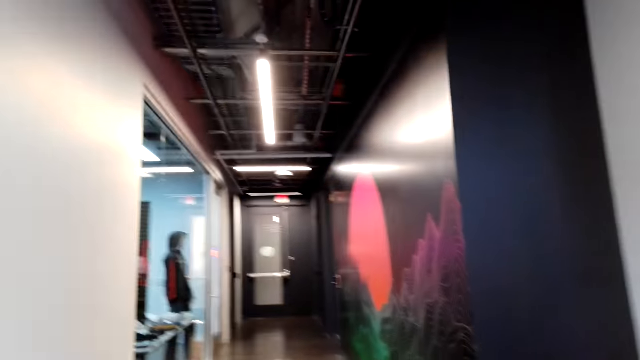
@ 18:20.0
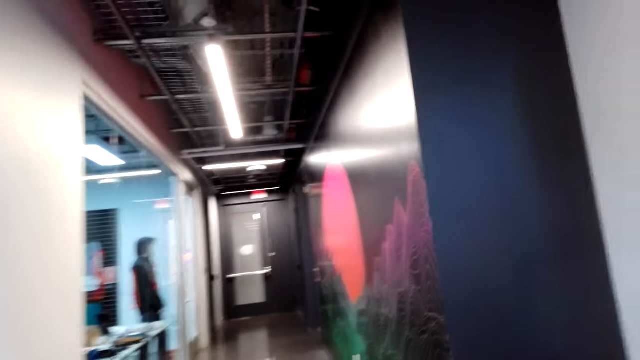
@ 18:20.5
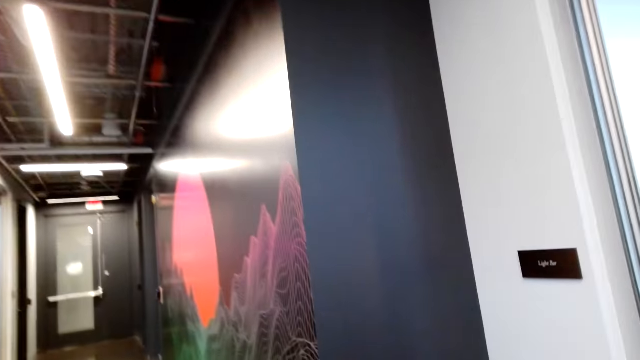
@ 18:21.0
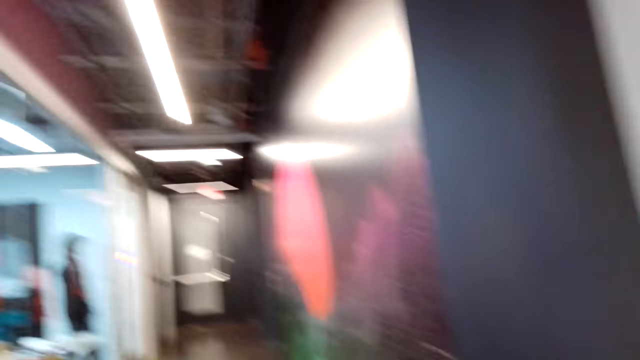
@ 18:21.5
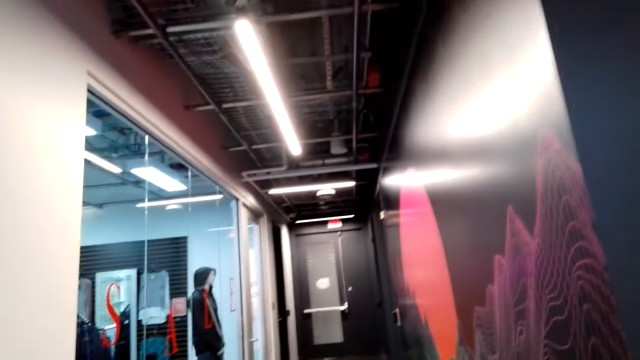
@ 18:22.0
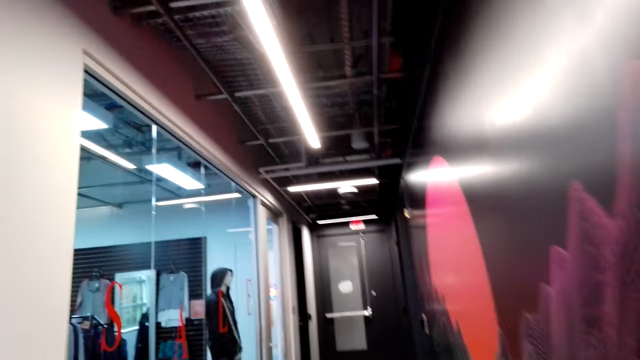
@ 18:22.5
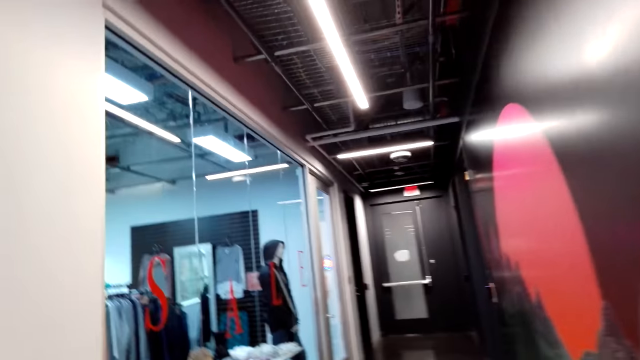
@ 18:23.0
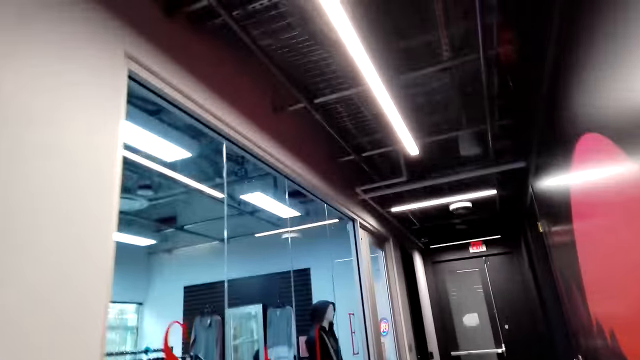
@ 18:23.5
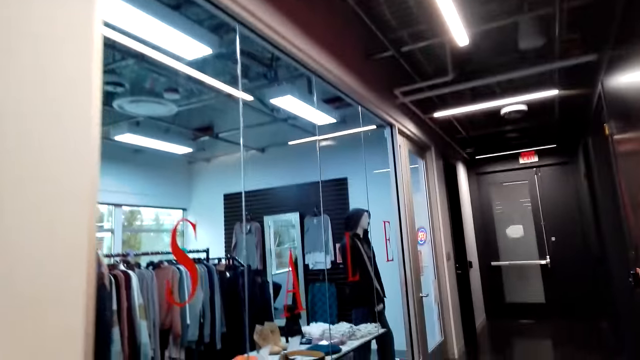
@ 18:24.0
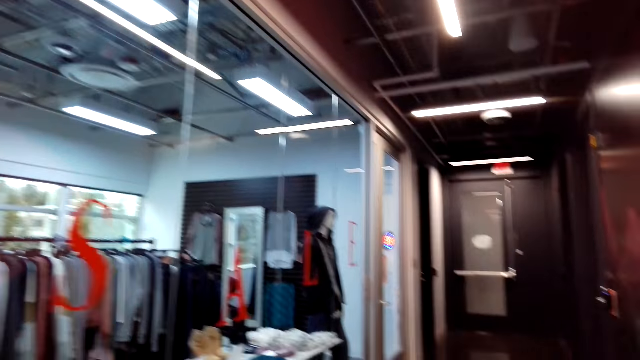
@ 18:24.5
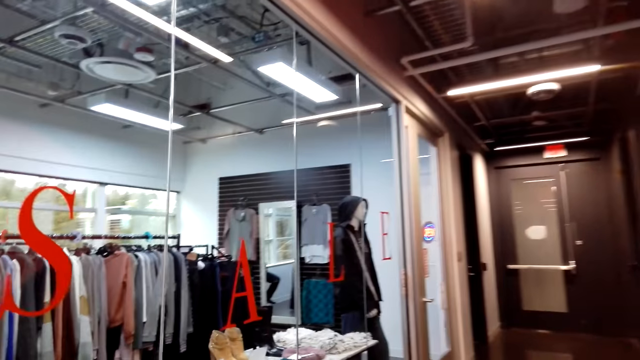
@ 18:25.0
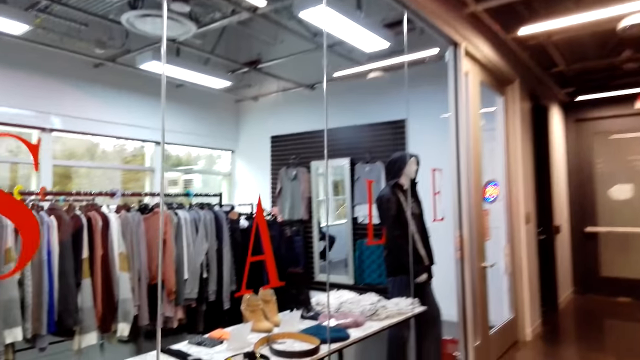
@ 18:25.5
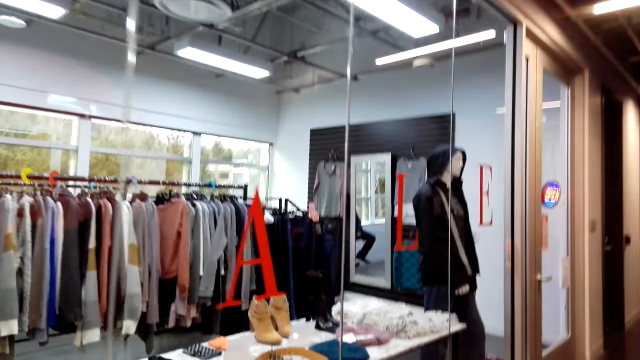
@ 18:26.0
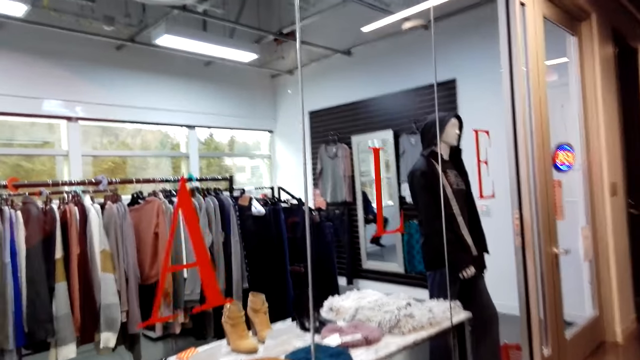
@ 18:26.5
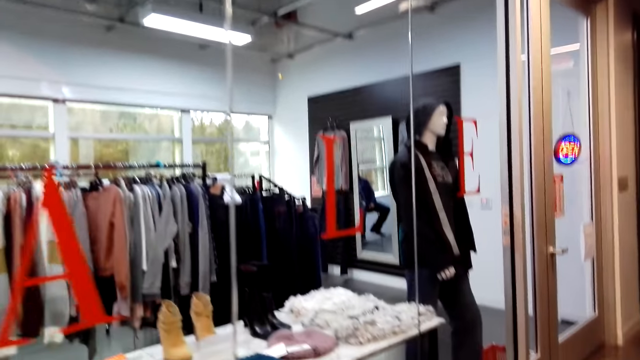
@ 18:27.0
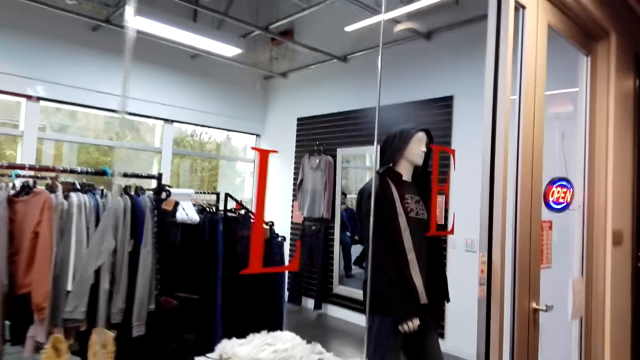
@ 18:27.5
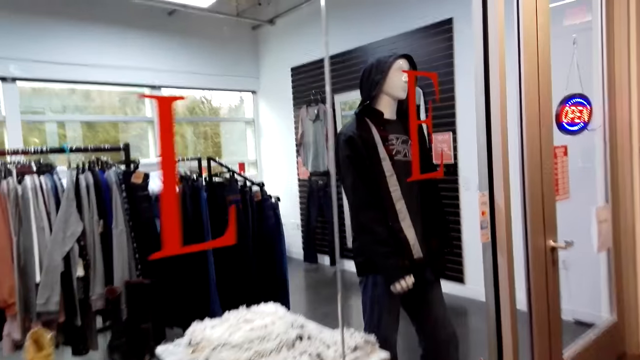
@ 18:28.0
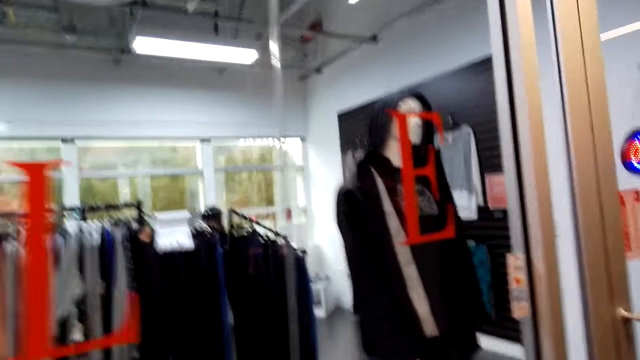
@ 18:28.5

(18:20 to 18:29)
The camera wearer walks forward.

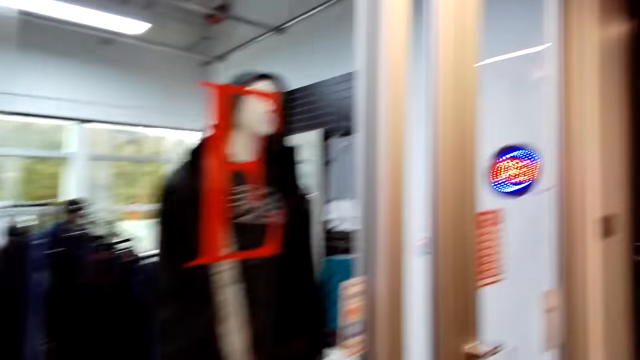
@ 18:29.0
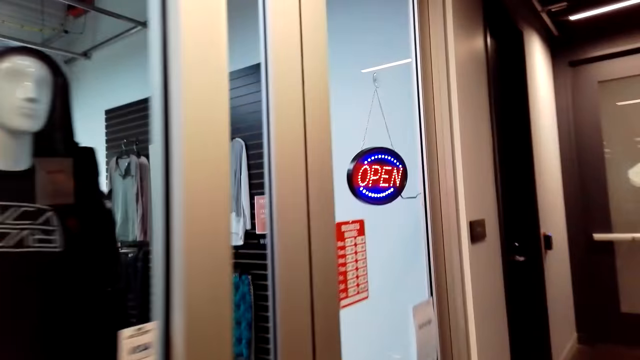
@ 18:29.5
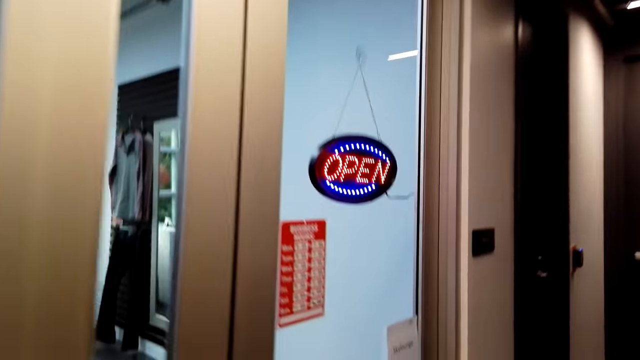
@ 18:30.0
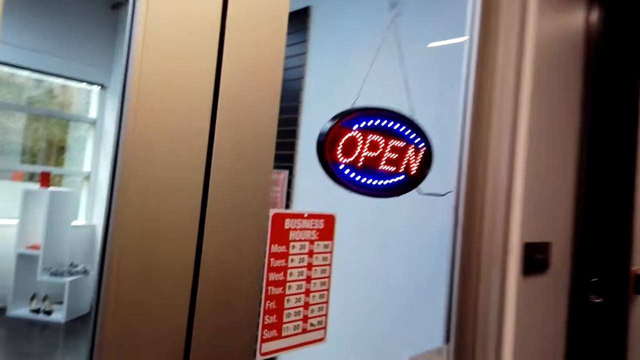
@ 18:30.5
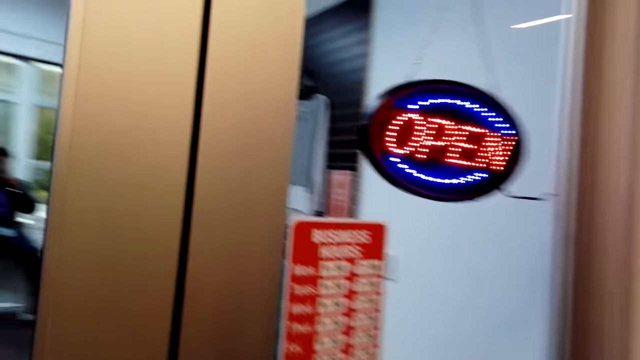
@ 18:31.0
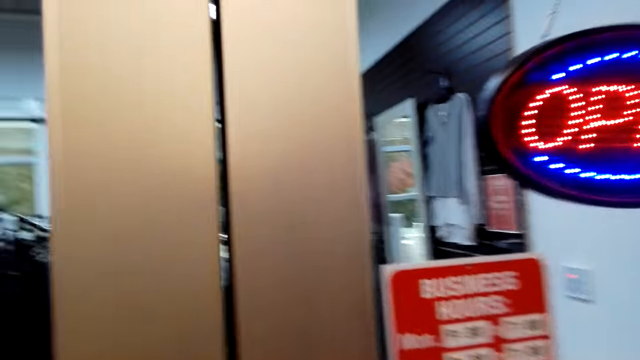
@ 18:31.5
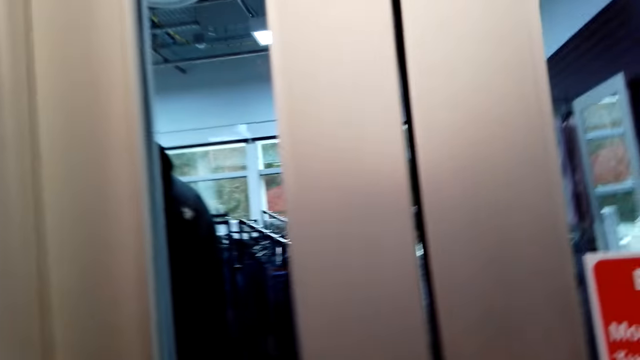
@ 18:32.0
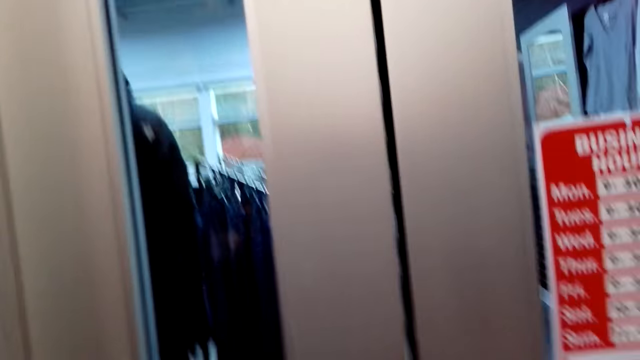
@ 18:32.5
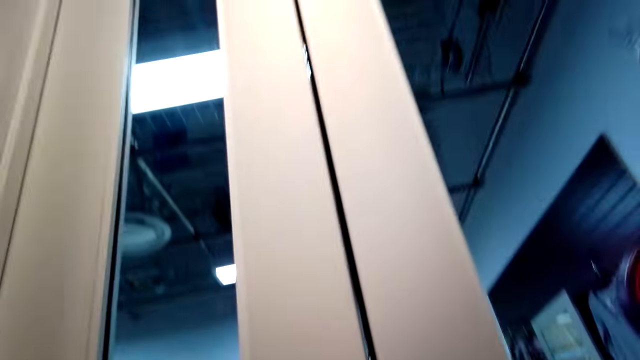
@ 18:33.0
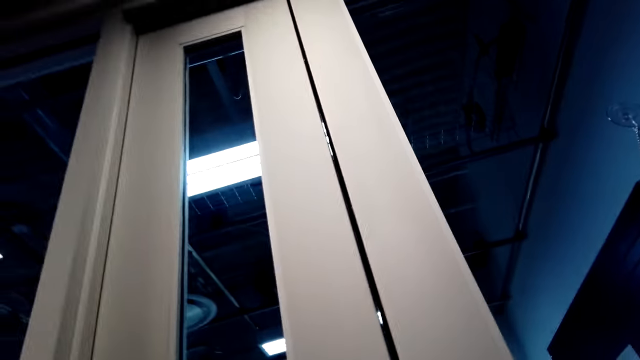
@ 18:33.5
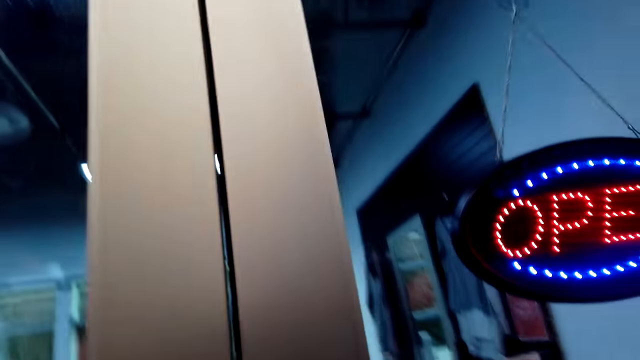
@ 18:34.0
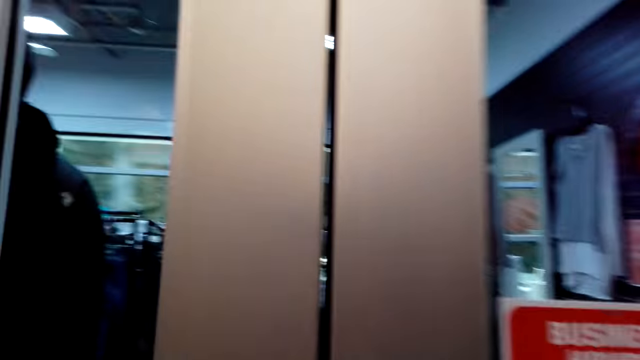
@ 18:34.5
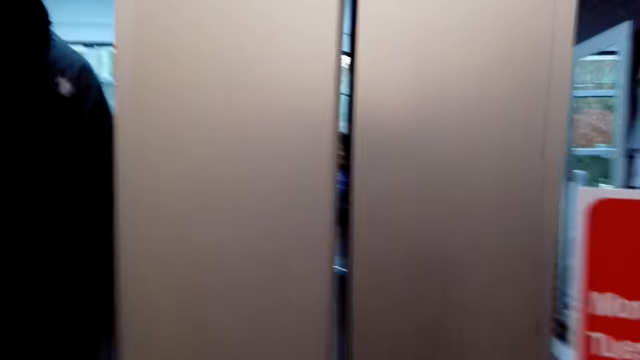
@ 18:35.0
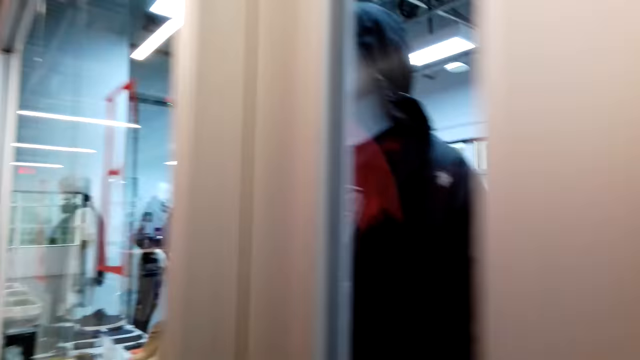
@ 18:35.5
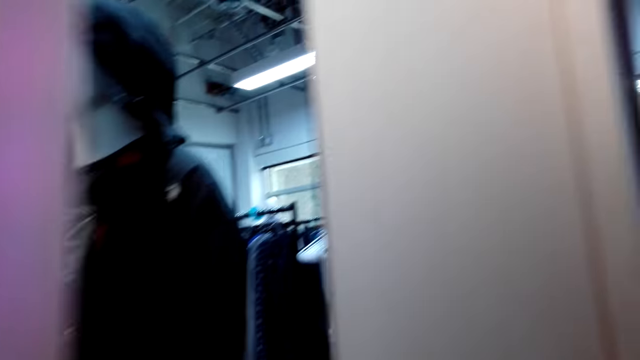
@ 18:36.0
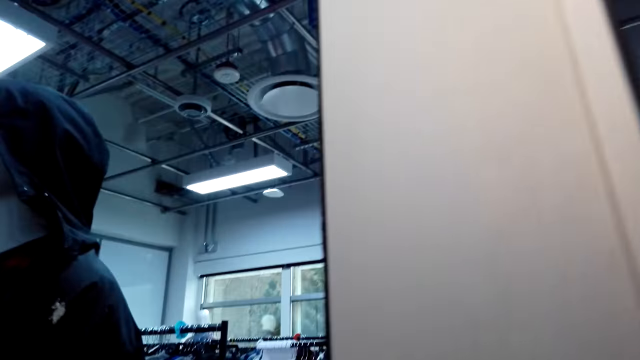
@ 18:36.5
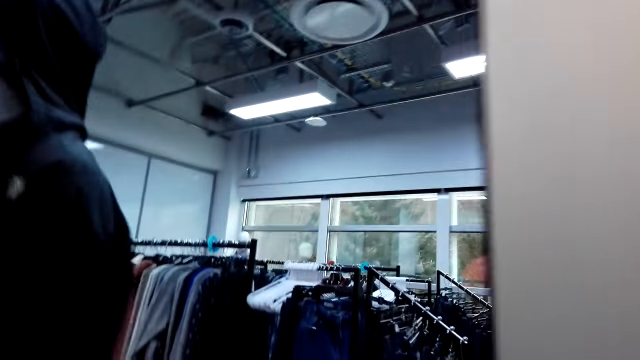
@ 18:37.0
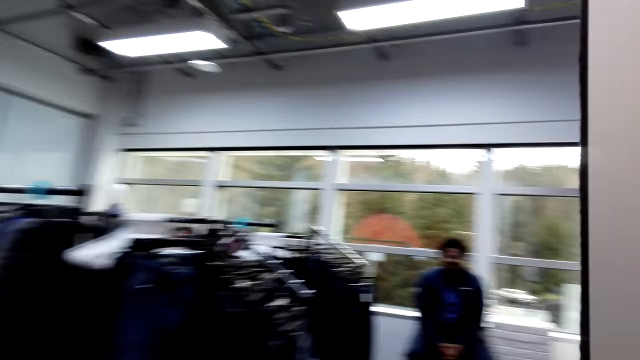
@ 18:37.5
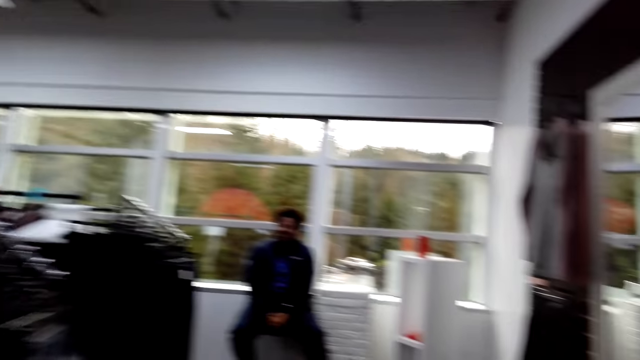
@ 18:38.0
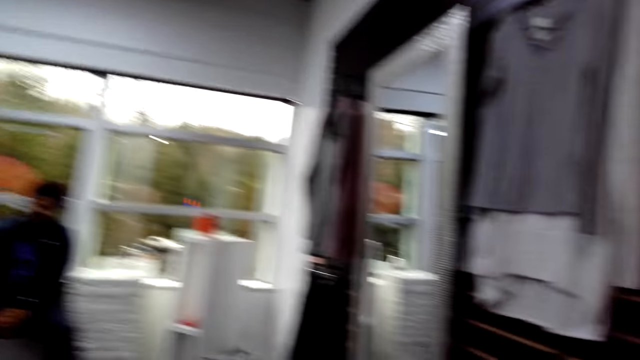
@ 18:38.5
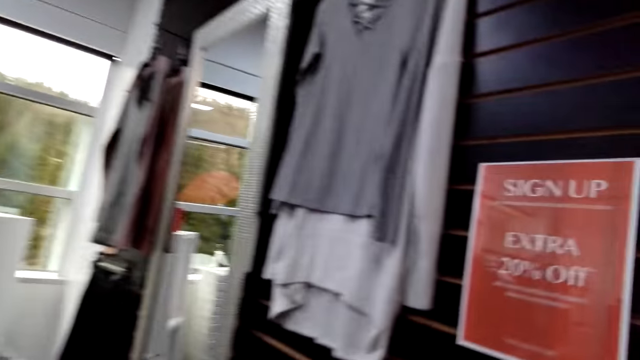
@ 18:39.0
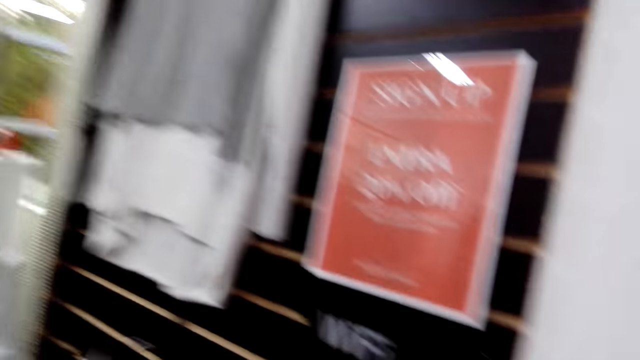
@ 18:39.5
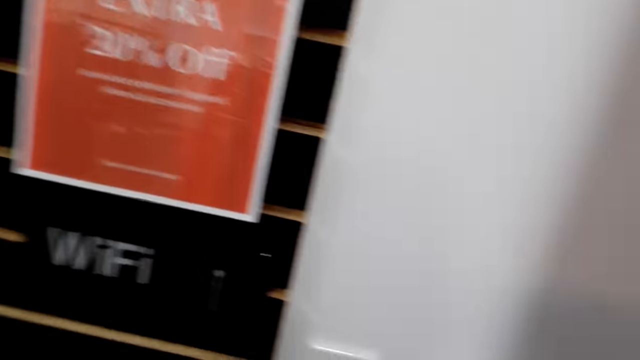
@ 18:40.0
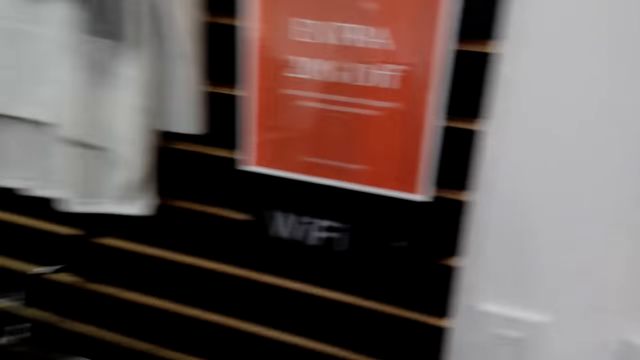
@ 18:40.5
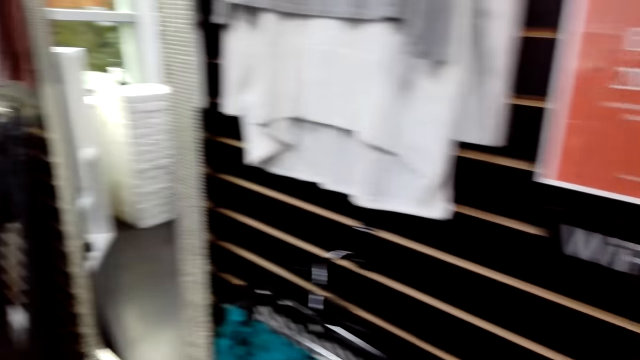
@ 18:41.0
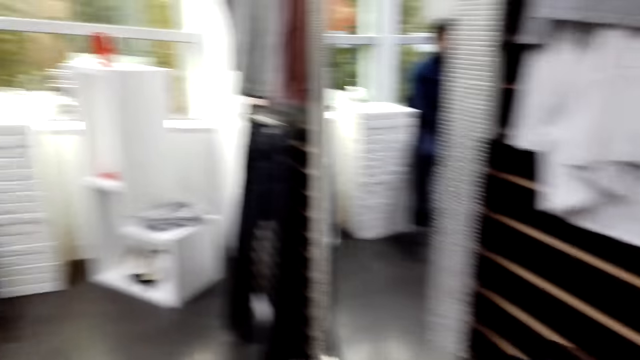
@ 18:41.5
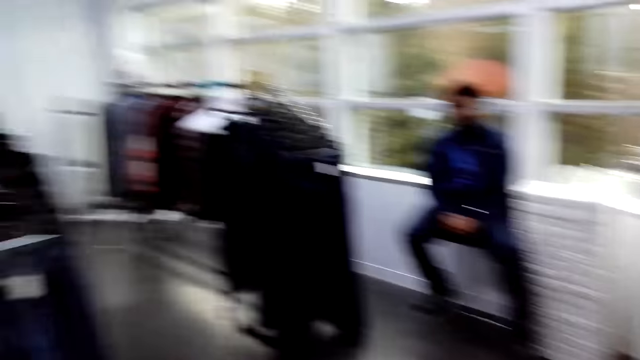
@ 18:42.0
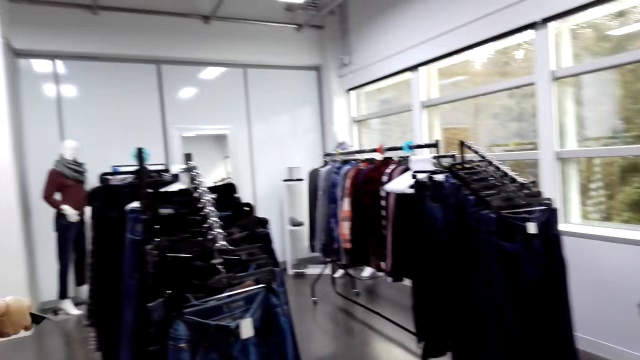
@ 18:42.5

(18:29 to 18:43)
The camera wearer opens a door. A person opens the door of another room. The camera wearer looks up. They speak. They move right. They laugh. They open the door. The person moves around the shop. The camera wearer walks forward. They speak. They turn around.
